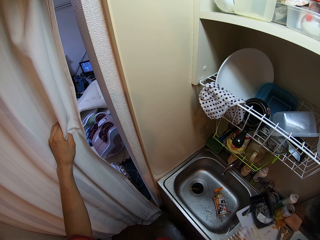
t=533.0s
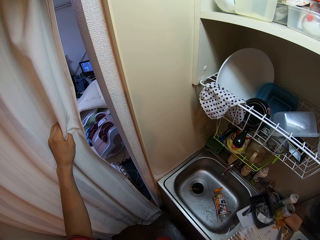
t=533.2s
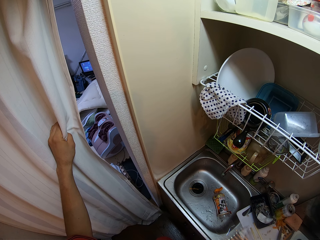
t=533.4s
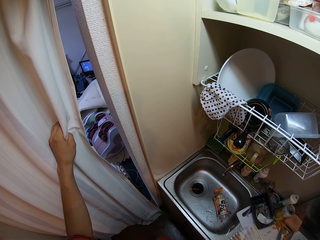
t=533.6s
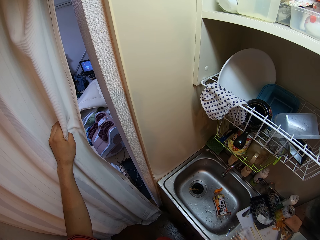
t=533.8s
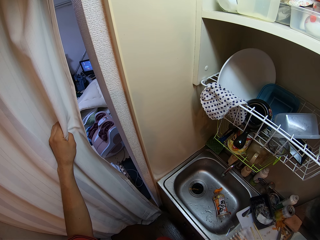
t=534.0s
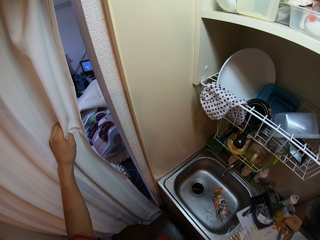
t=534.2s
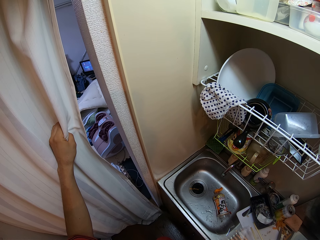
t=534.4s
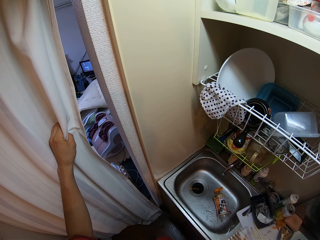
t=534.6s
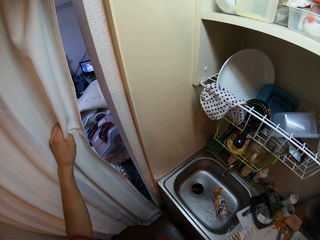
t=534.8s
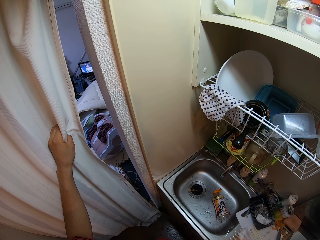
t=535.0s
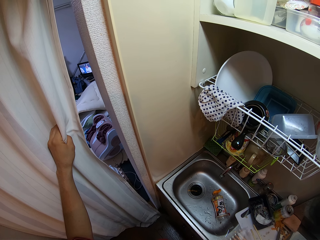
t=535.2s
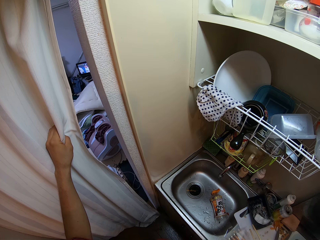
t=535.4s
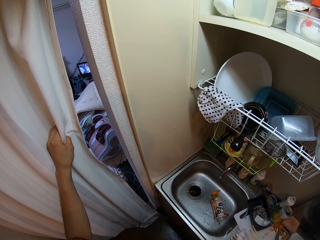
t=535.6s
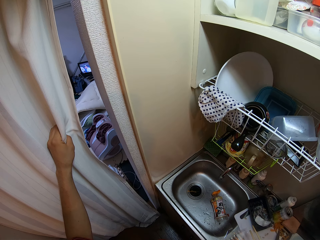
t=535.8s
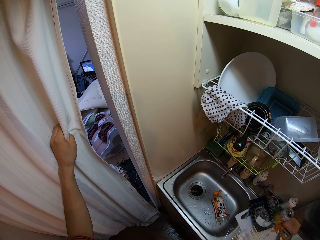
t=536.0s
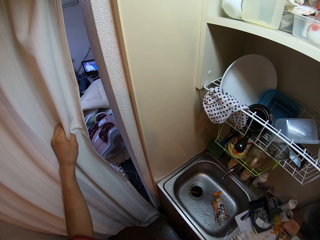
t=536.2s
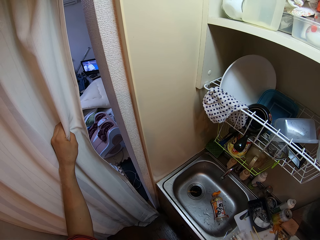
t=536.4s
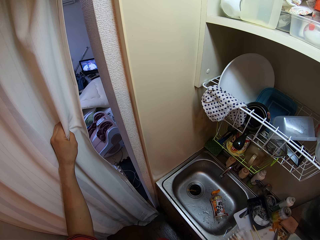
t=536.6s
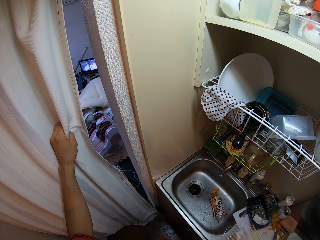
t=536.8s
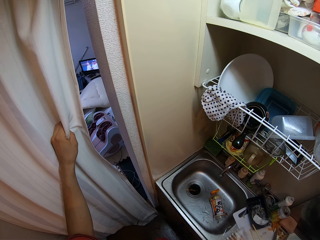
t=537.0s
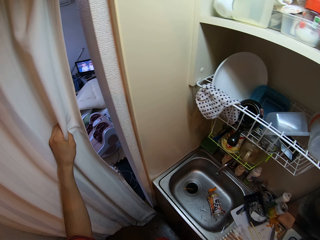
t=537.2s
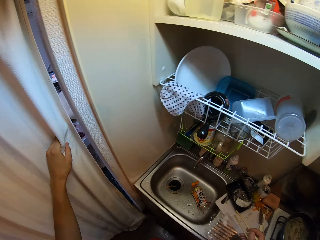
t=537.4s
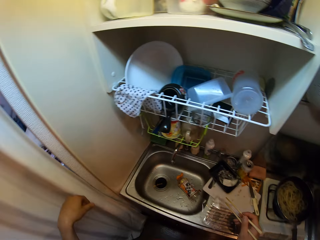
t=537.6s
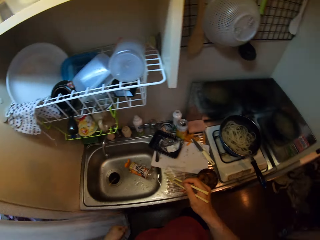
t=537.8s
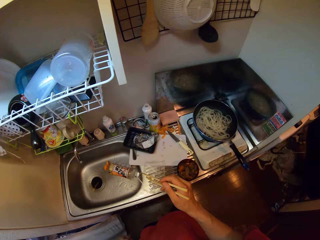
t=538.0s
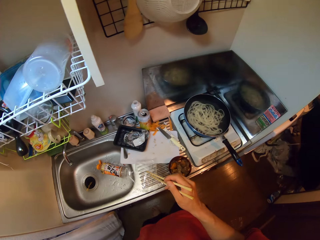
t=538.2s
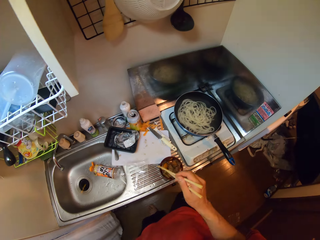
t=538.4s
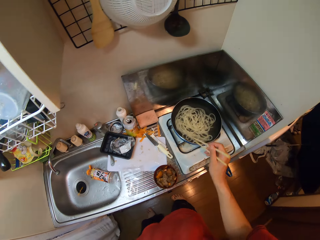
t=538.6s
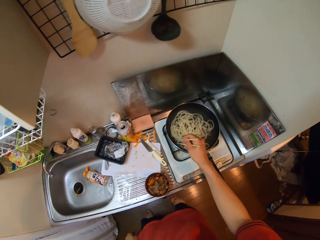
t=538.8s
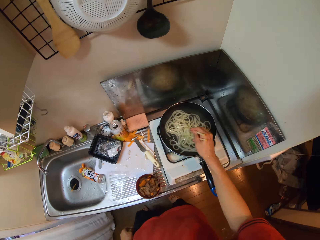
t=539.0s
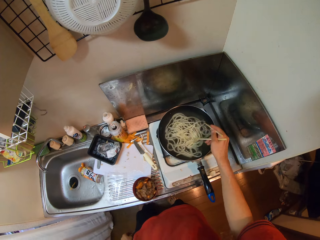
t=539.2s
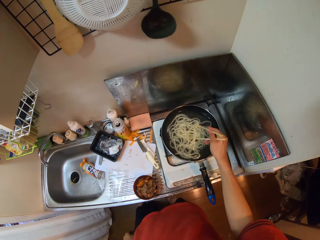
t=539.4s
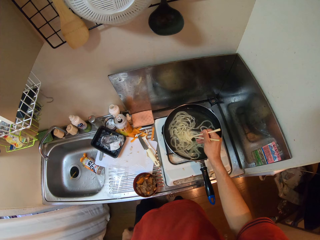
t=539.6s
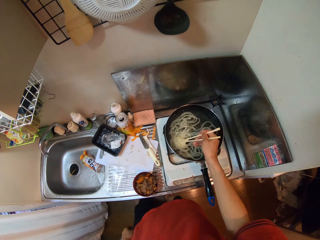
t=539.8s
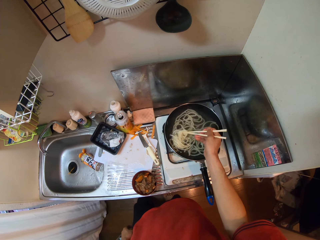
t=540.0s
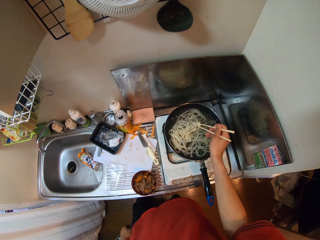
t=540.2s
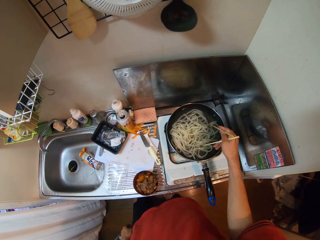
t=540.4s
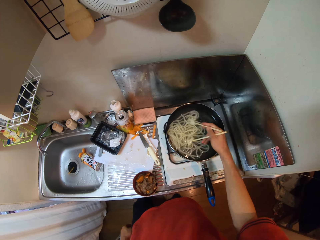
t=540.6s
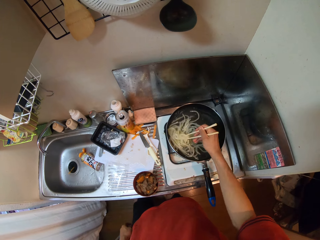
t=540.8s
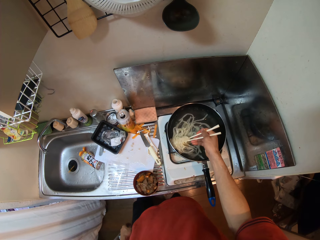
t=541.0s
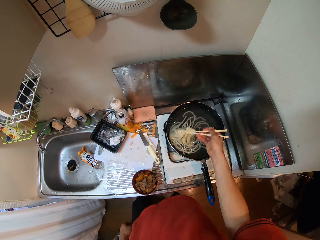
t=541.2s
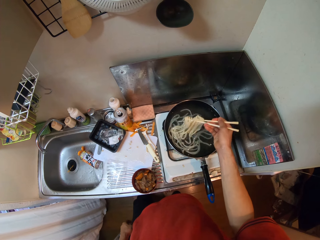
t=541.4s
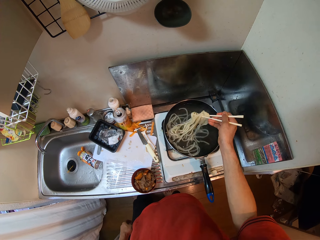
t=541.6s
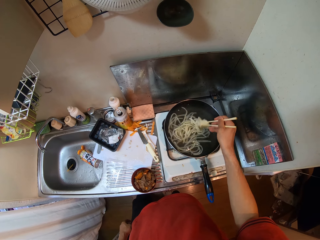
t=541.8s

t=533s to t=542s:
The camera wearer stirs the noodles in the frypan with the chopsticks.

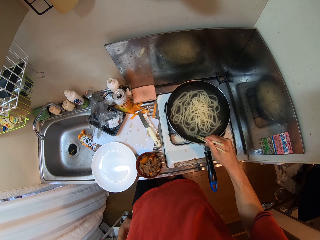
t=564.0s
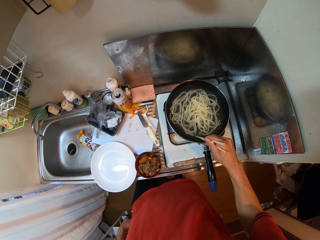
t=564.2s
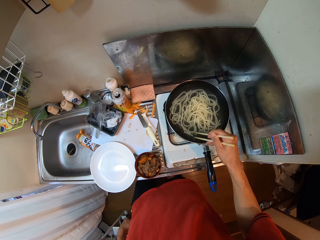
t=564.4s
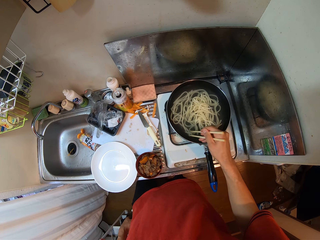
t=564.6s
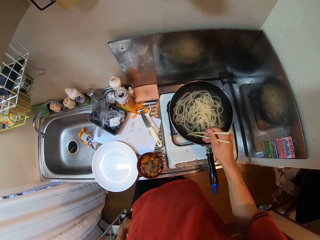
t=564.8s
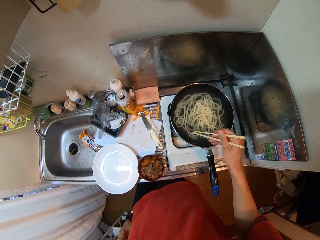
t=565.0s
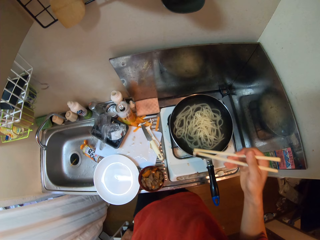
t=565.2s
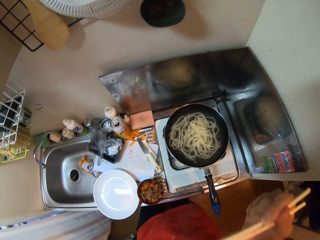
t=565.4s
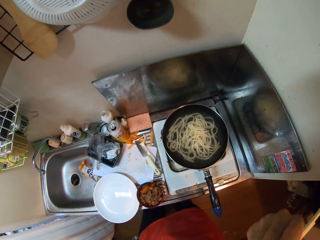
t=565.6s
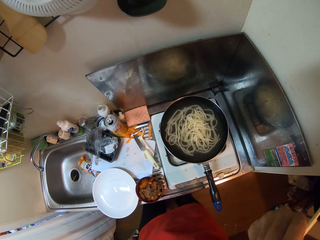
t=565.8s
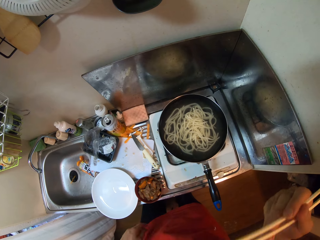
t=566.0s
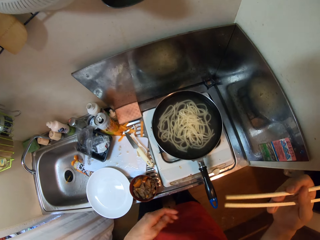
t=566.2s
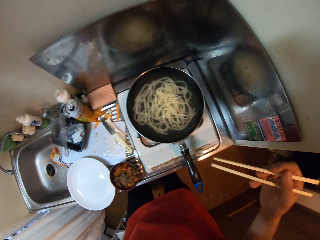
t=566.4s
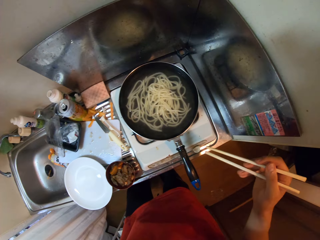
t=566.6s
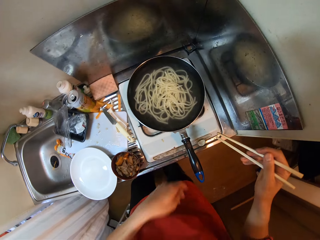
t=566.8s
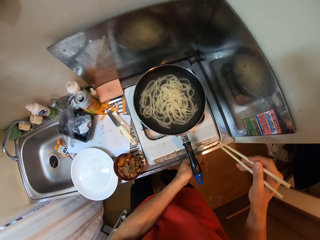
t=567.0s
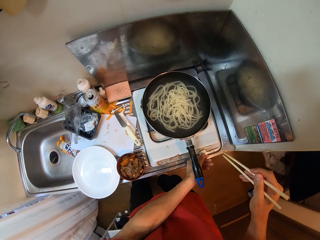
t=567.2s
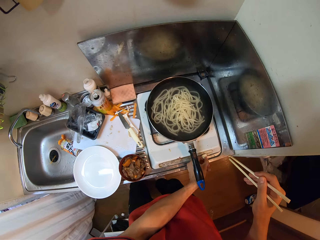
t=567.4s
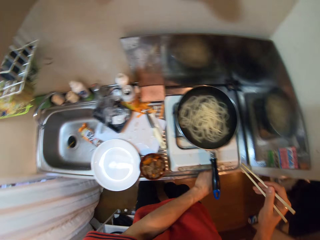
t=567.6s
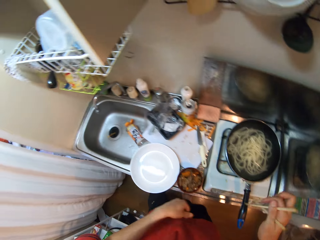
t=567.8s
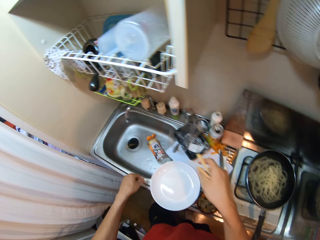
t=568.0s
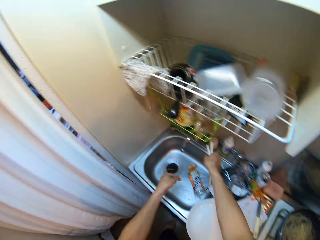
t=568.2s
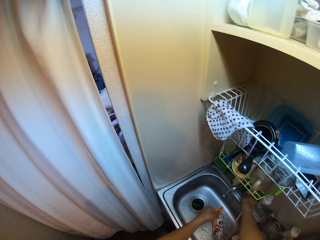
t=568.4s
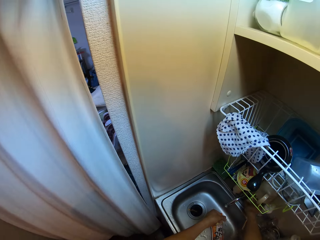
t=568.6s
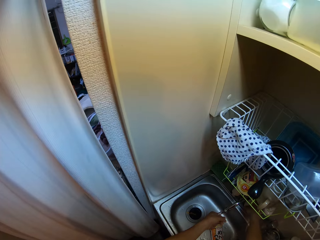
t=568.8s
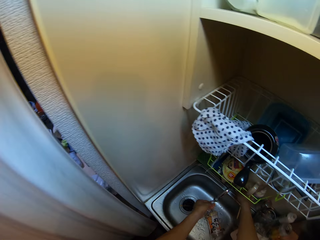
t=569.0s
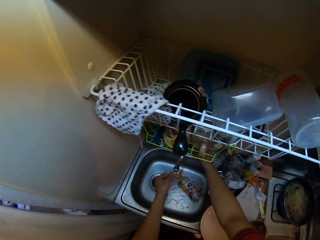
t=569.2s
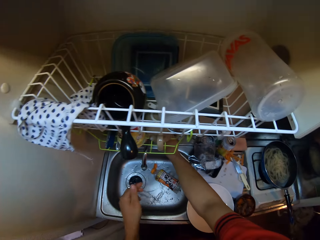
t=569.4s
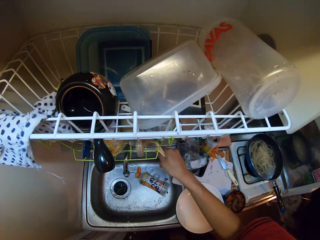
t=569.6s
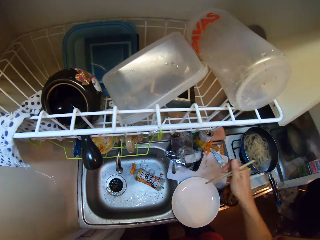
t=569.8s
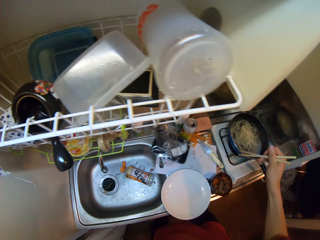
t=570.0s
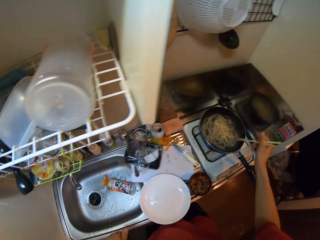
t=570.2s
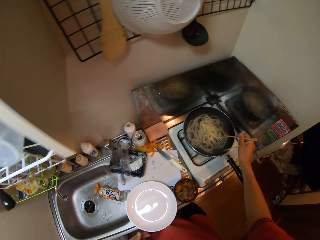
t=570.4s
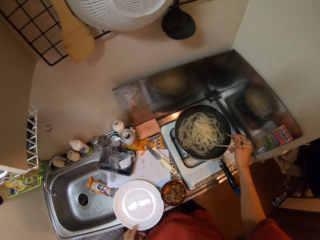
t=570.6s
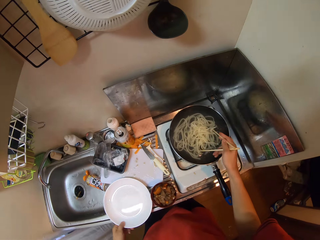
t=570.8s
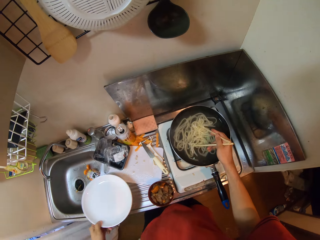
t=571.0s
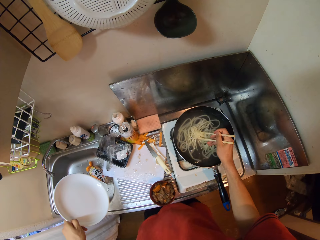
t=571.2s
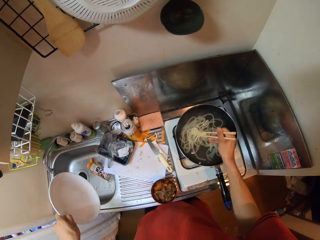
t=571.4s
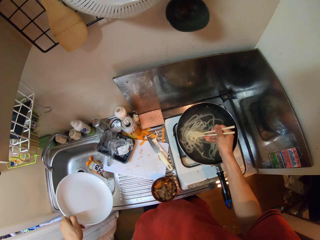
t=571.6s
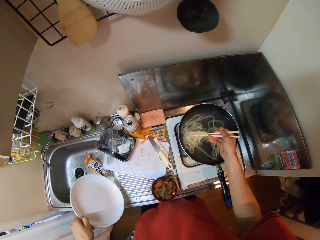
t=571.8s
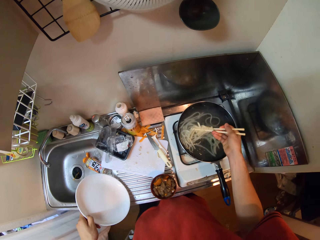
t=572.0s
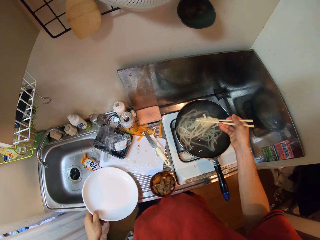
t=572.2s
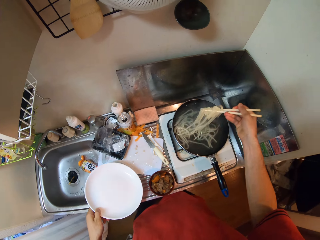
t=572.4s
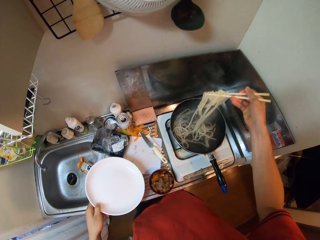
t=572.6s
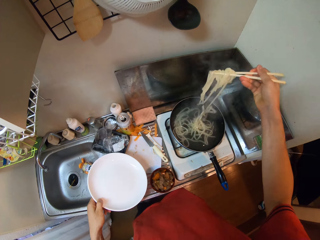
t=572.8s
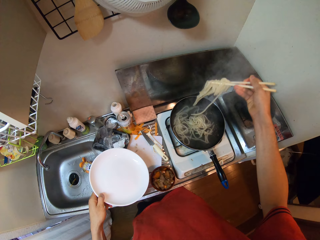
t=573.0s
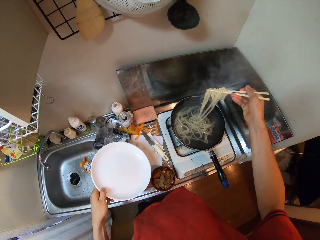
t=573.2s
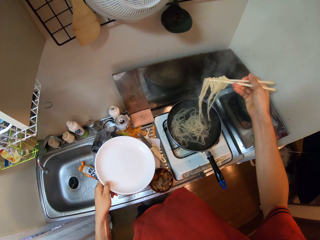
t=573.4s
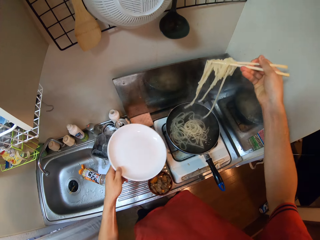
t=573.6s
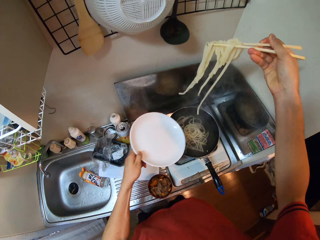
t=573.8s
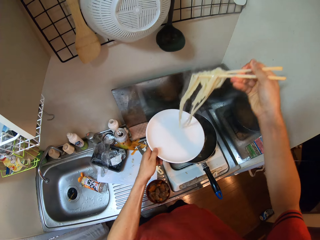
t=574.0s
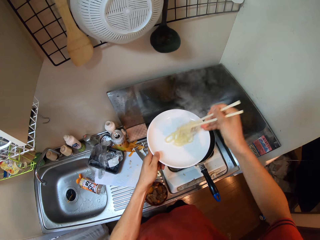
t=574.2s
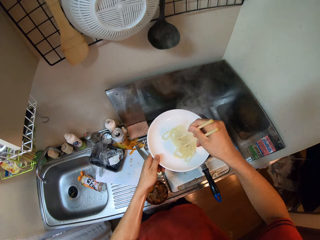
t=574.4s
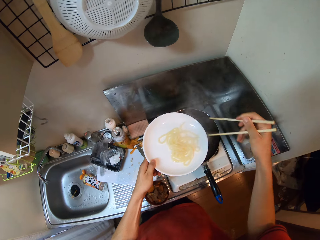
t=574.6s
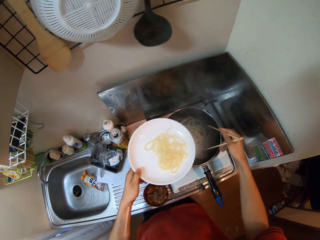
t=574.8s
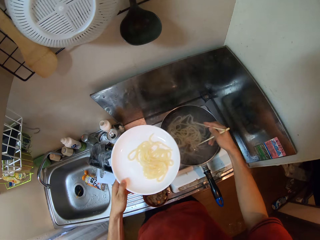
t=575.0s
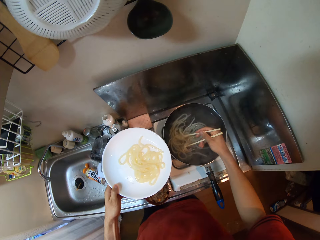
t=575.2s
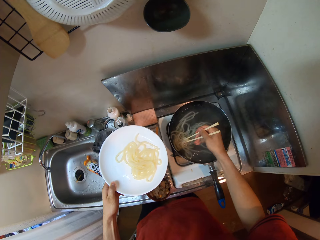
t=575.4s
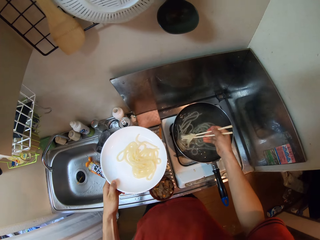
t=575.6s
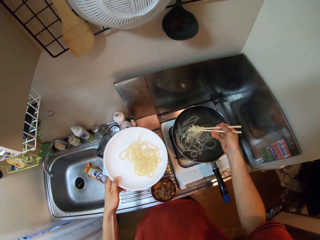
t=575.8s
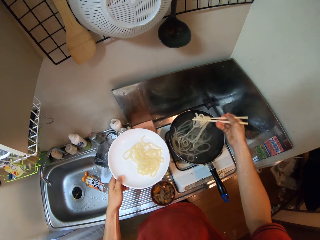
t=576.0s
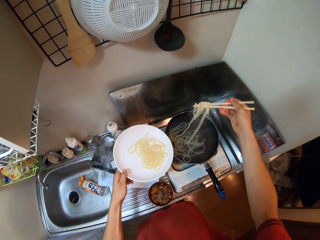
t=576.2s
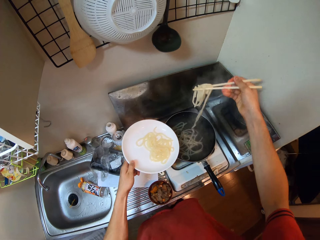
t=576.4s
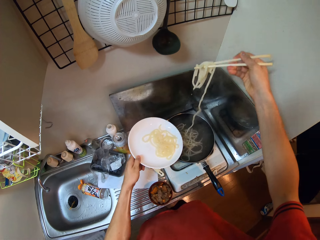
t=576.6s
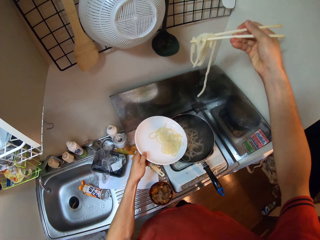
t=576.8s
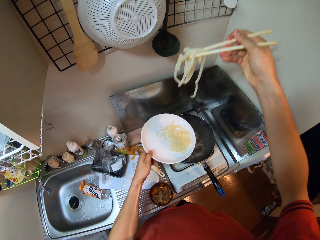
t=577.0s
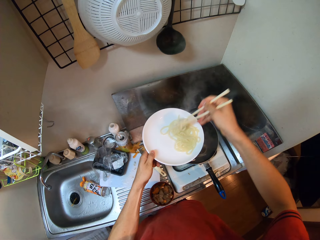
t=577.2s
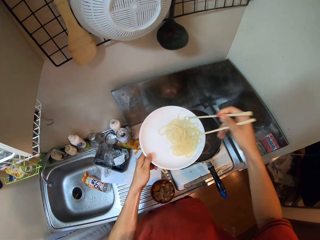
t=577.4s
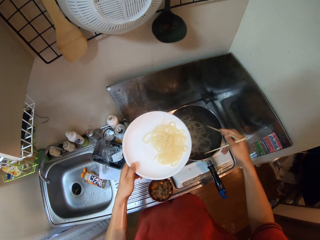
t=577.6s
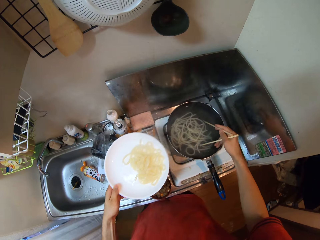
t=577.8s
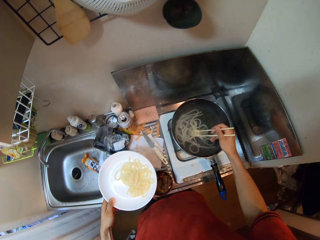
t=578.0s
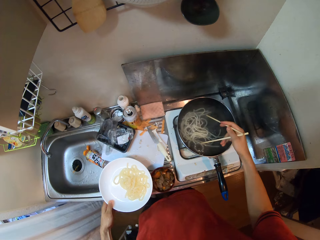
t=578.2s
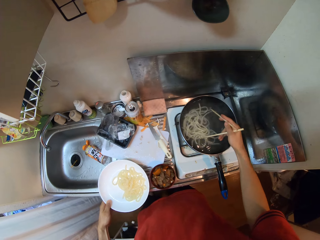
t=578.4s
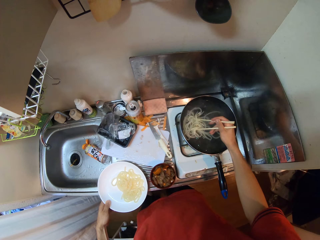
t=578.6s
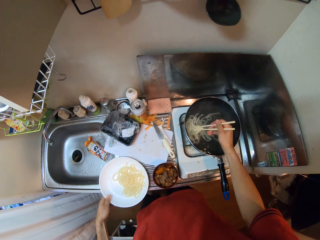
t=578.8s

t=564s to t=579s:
The camera wearer eats the pasta from the pot with the chopsticks. She turns a knob on the gas cooker with his left hand. She switches off the cooker. She opens a tap on the sink. She touches something under the shelf. She turns off the tap. She lifts the plate on the sink with her left hand. She serves the pasta in the plate. She picks up the pasta in the pot with the chopsticks and drops the pasta into the plate. She picks up the pasta in the pot with the chopsticks and drops the pasta into the plate.
